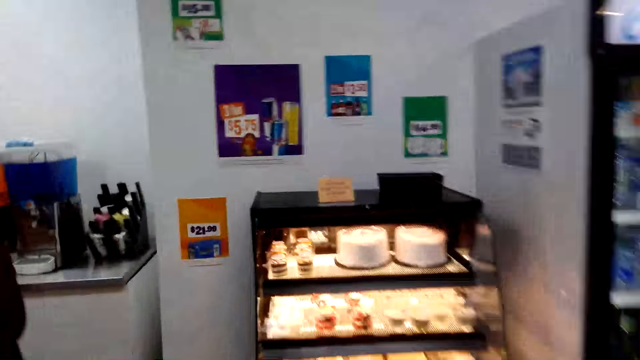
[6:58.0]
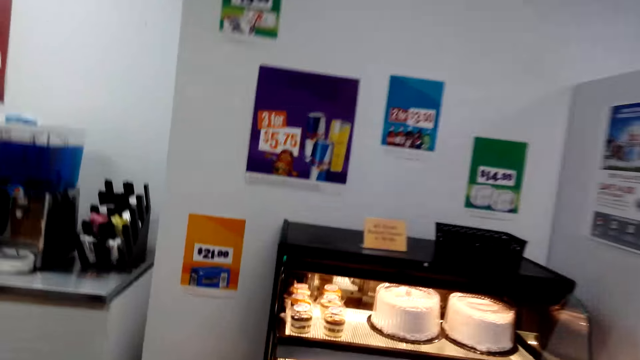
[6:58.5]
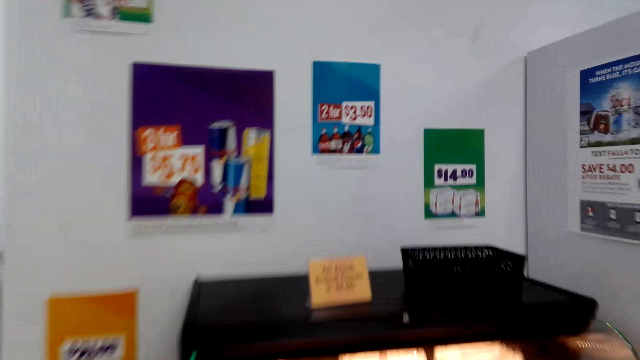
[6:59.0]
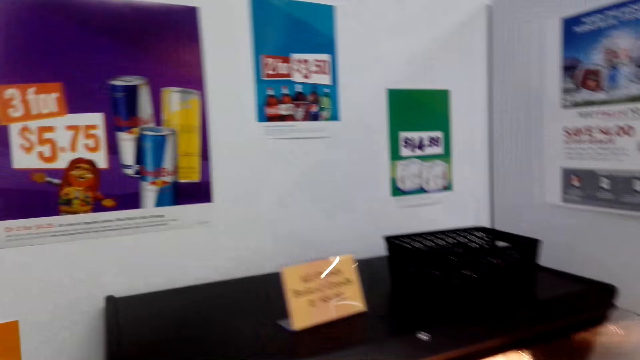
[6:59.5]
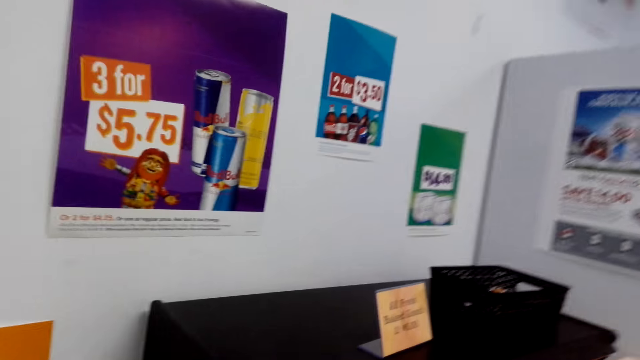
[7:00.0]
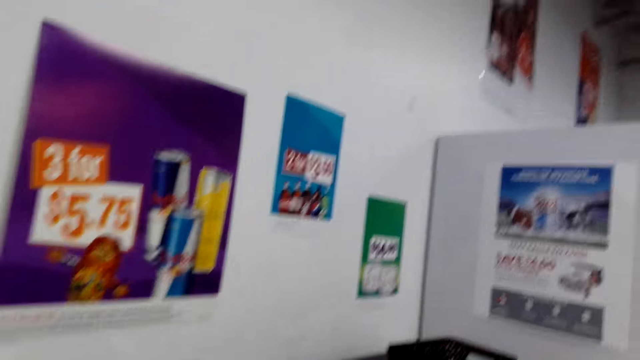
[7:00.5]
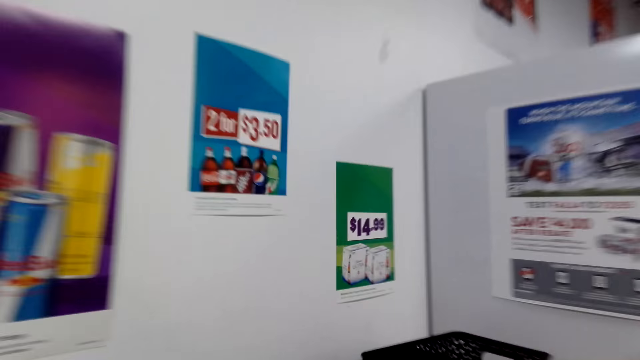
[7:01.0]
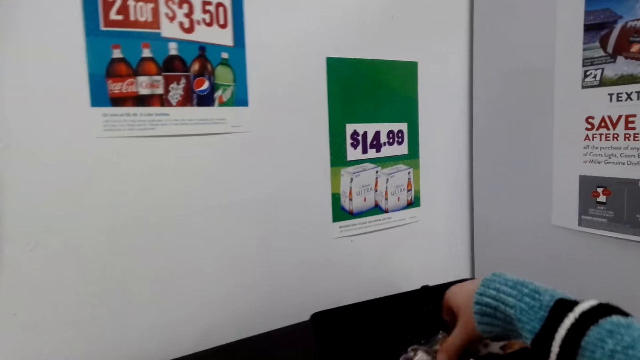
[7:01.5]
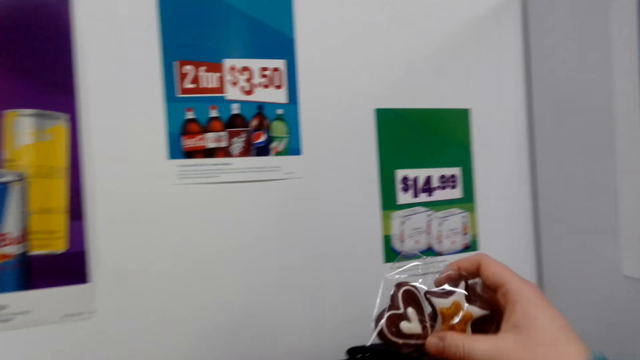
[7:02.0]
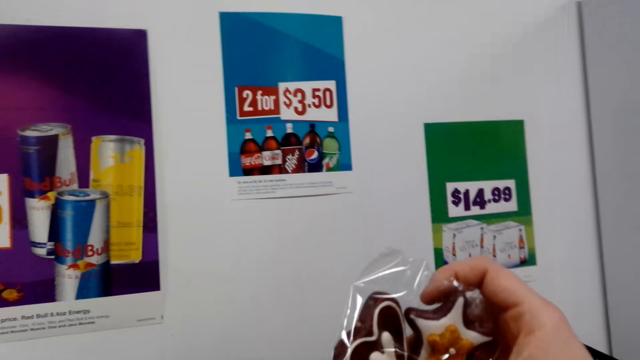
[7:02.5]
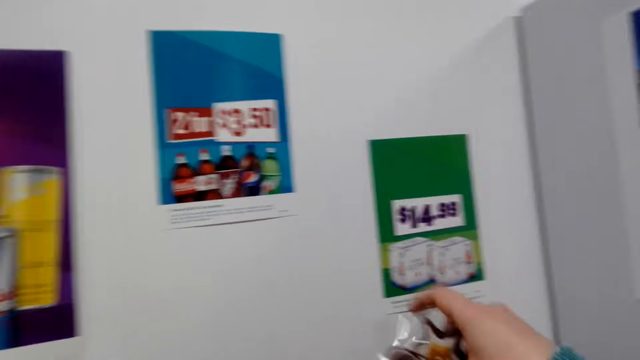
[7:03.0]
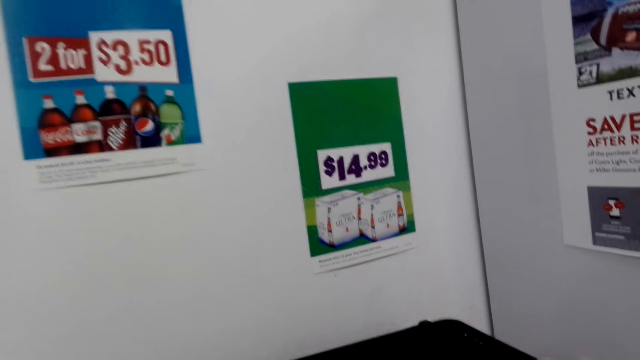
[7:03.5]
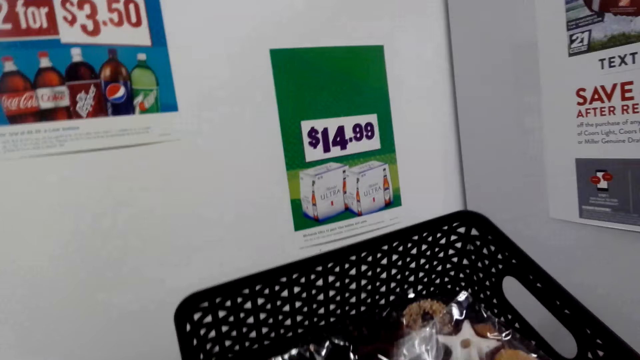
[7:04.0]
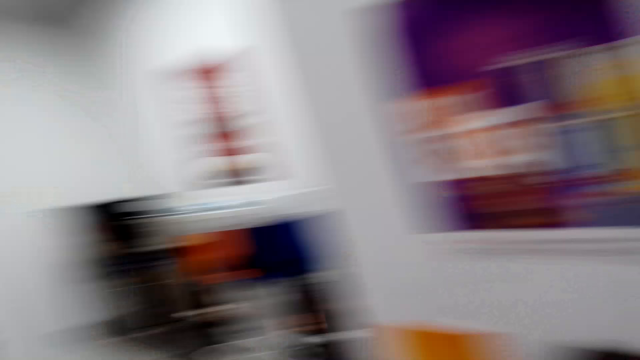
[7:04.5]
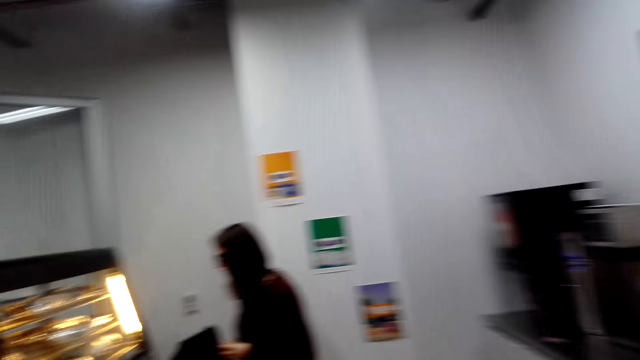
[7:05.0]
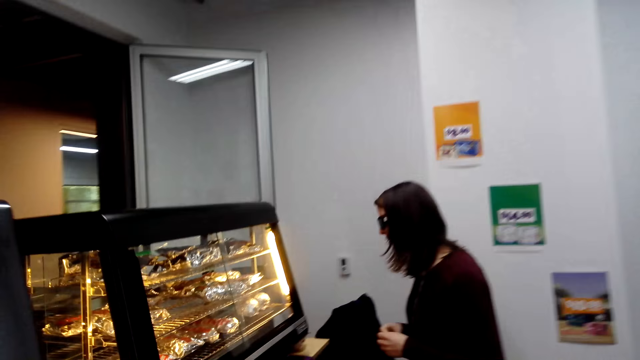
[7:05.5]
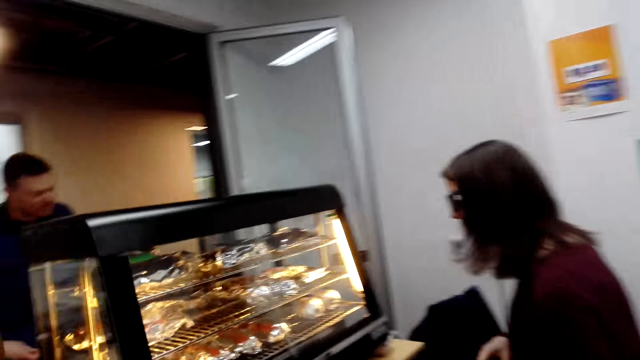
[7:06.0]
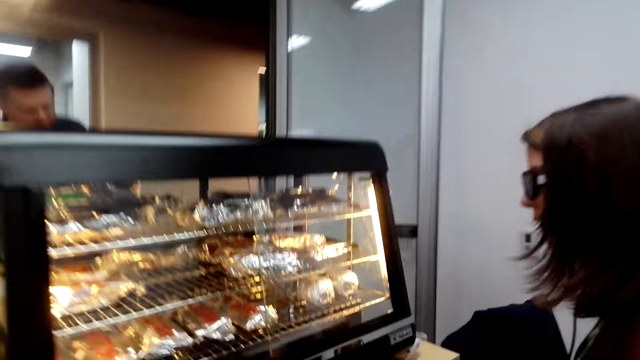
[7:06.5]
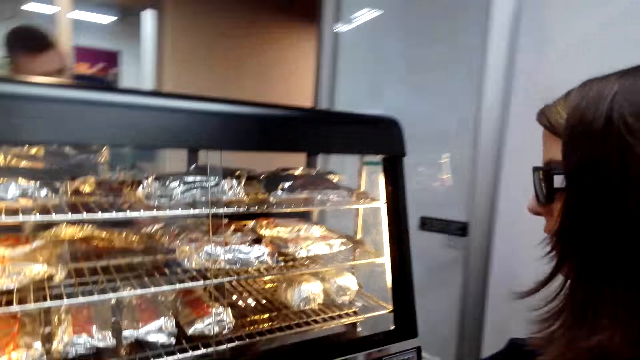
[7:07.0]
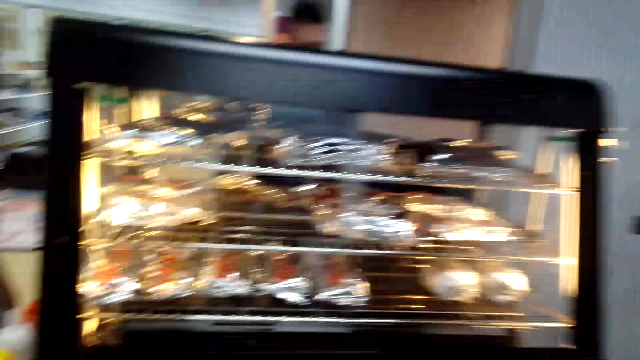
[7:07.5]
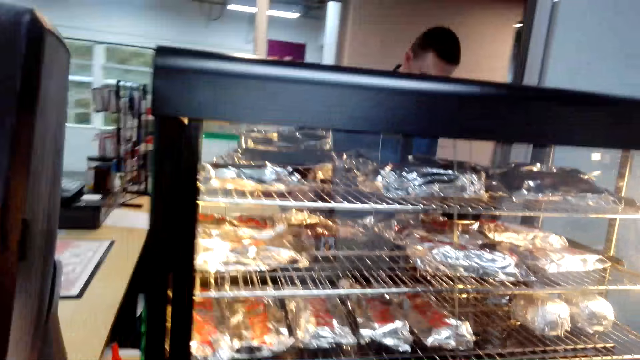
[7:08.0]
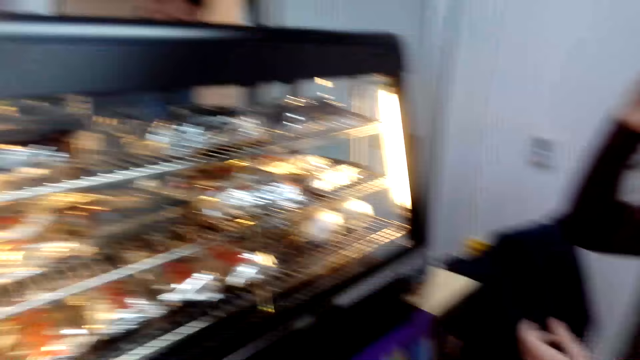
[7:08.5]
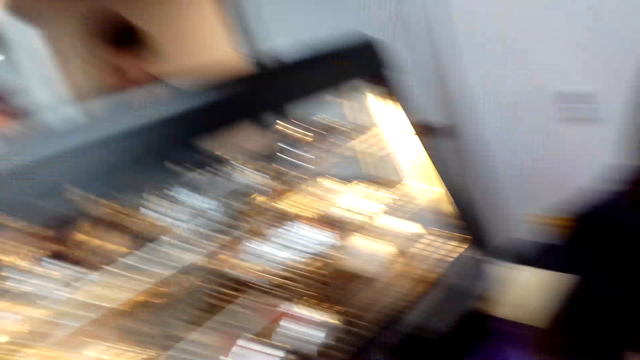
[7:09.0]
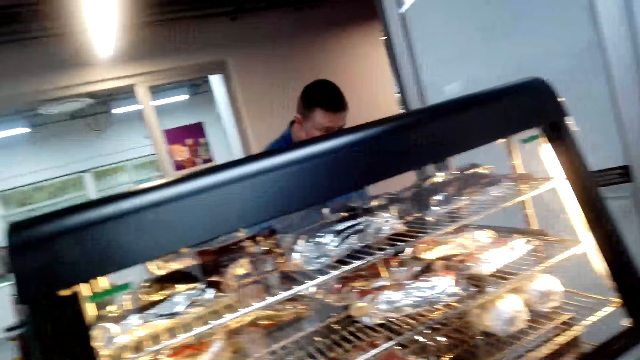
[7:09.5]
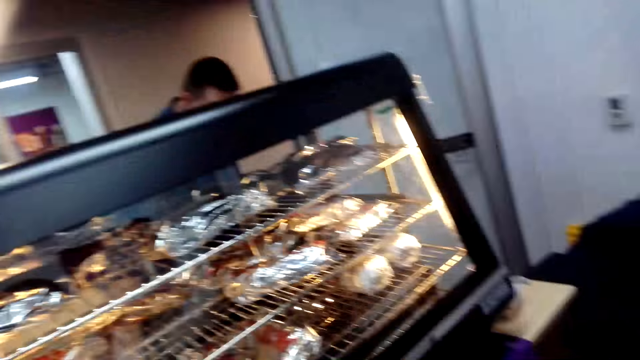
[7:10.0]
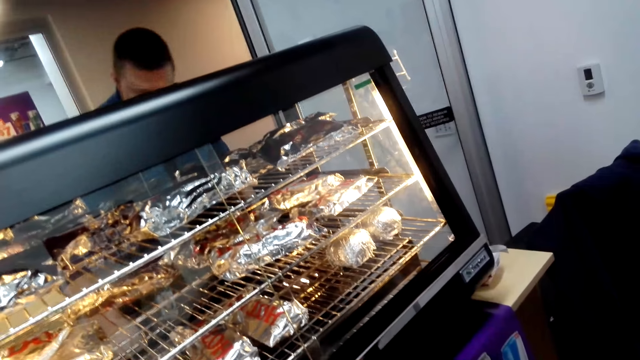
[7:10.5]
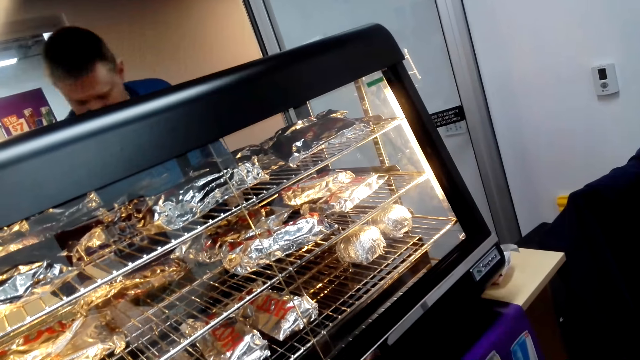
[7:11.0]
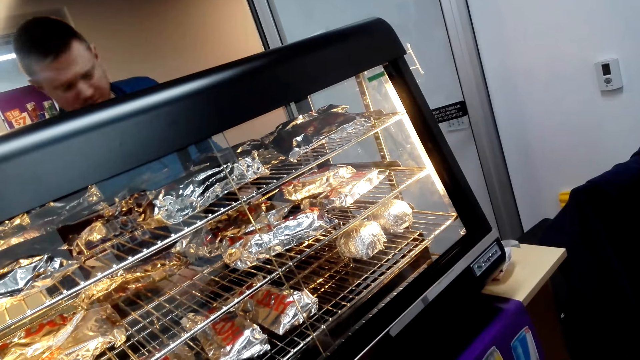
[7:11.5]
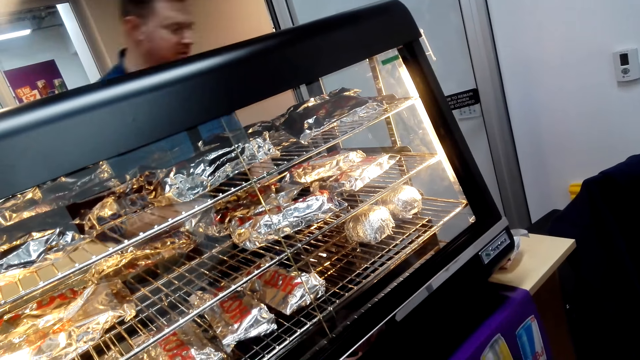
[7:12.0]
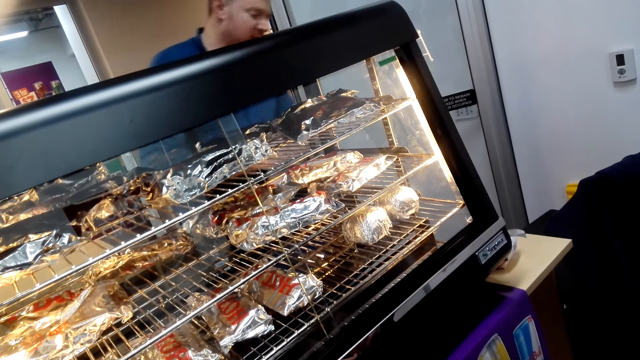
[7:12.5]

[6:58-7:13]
The camera wearer picks a cookie from the basket. They look at the cookie. A woman speaks to a man. The man speaks to the woman.

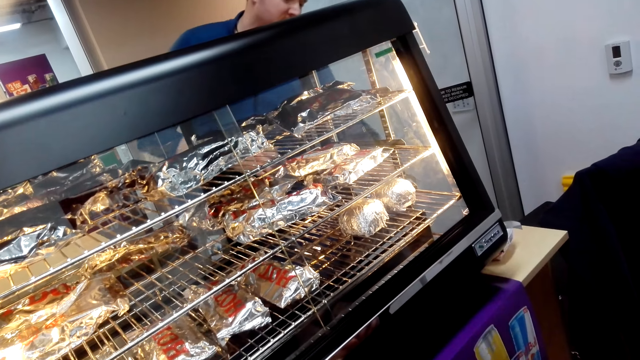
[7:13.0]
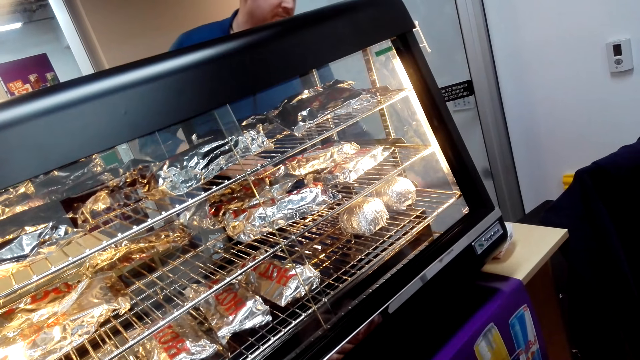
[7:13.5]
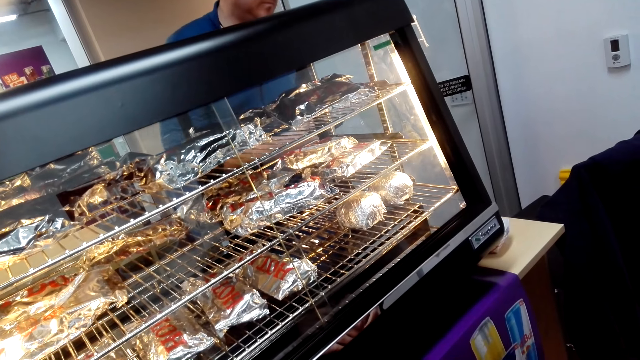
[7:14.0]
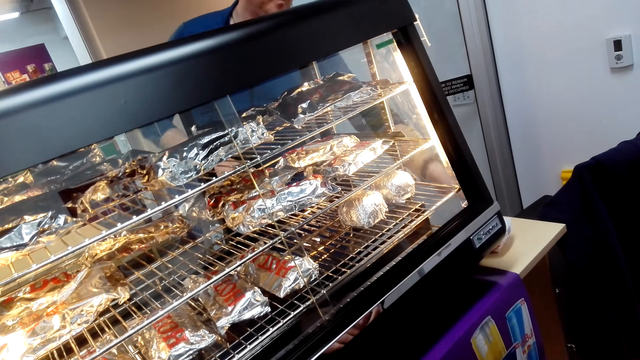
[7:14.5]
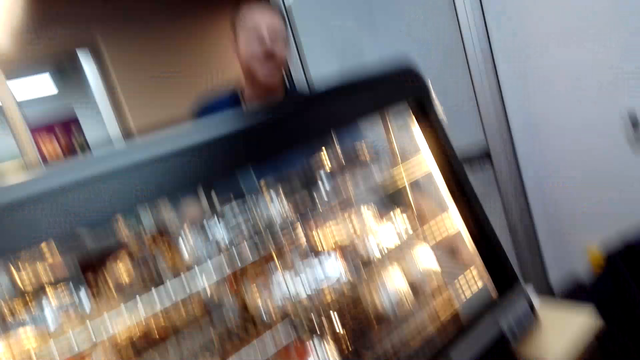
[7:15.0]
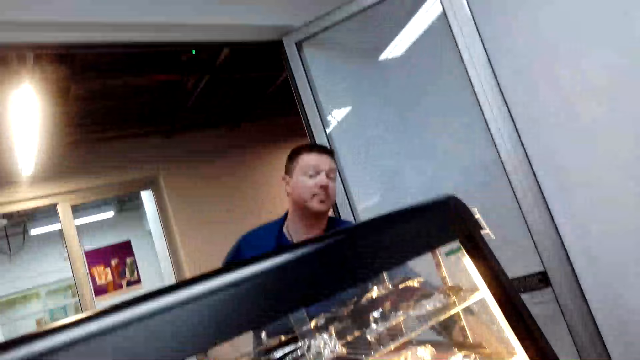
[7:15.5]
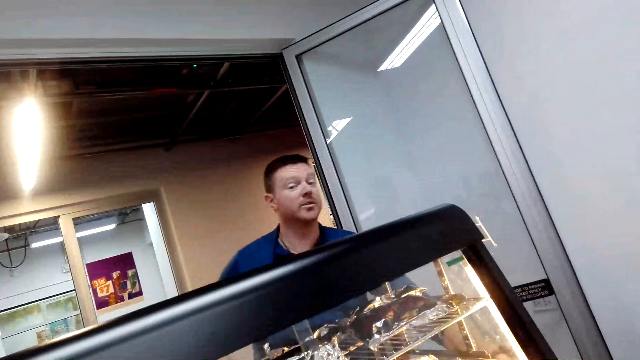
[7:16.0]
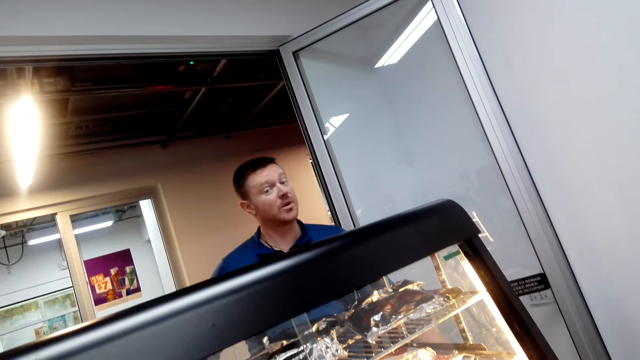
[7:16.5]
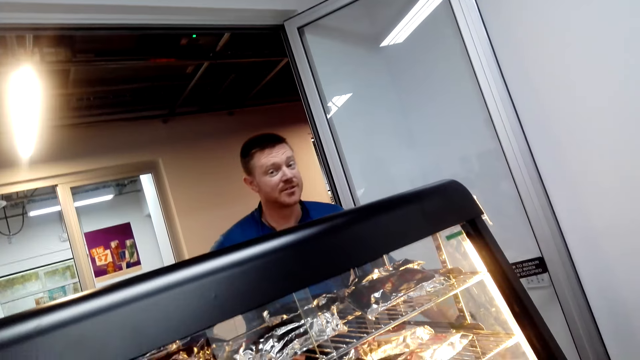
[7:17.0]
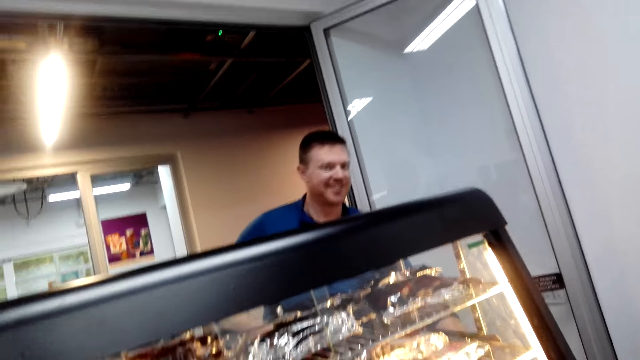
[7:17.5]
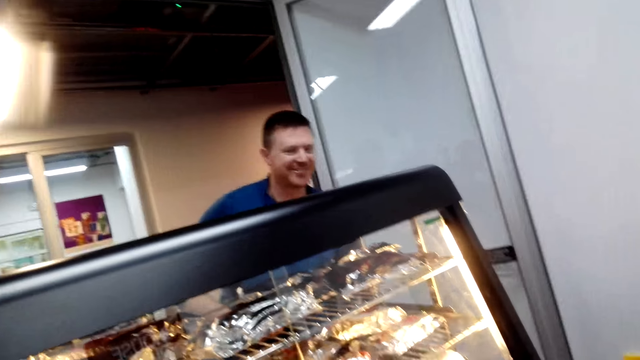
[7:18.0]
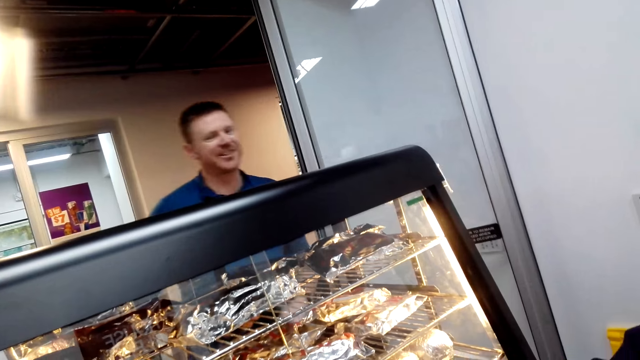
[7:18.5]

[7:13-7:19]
The camera wearer talks to a man. The man speaks to the camera wearer.
